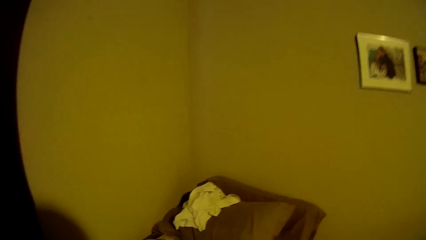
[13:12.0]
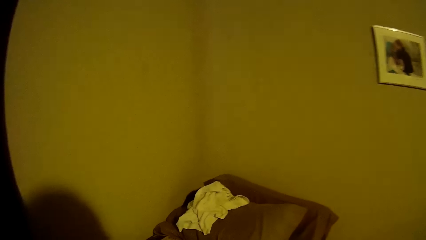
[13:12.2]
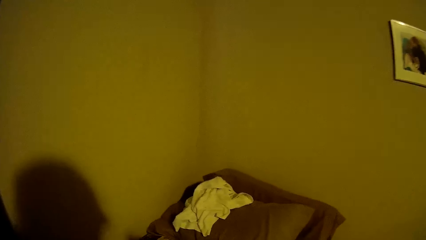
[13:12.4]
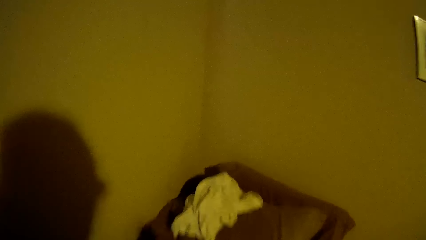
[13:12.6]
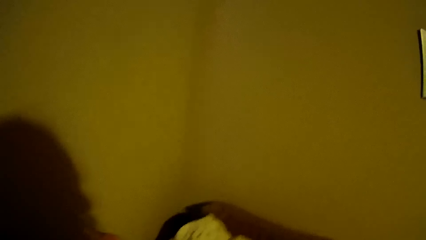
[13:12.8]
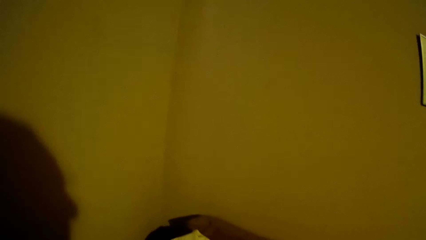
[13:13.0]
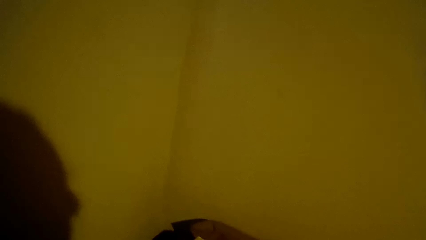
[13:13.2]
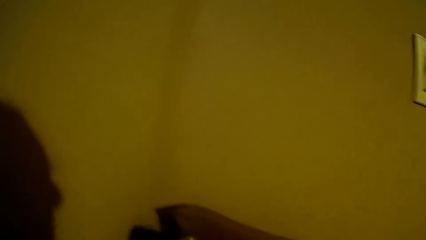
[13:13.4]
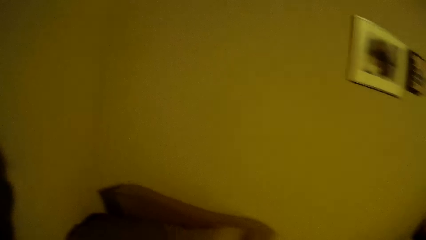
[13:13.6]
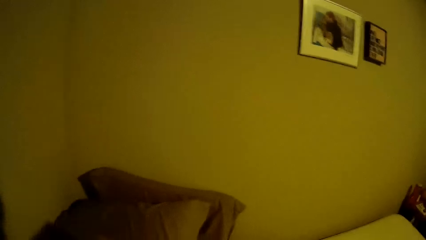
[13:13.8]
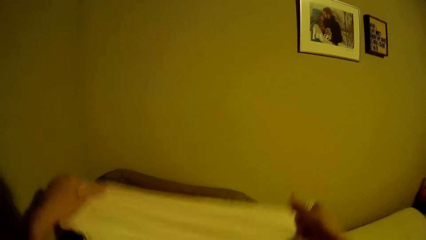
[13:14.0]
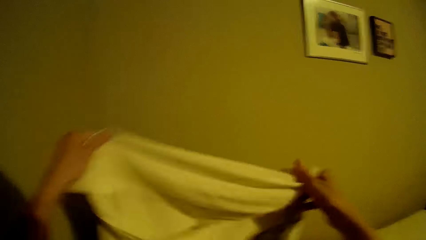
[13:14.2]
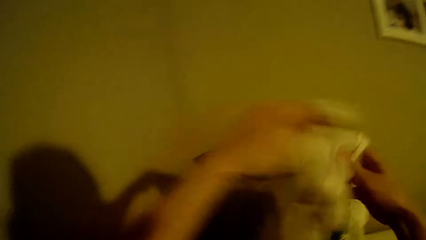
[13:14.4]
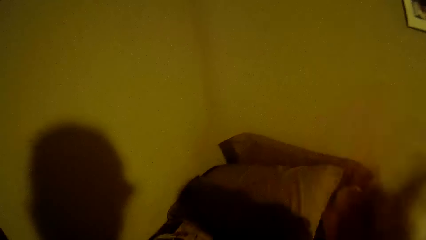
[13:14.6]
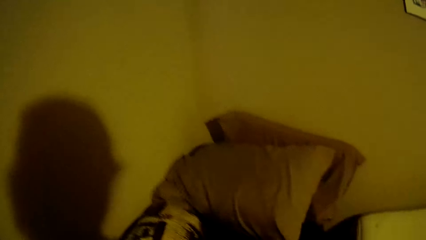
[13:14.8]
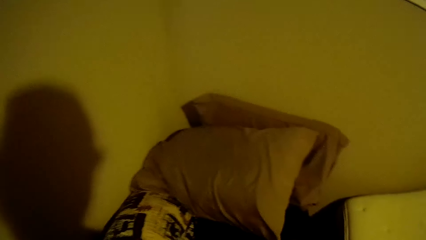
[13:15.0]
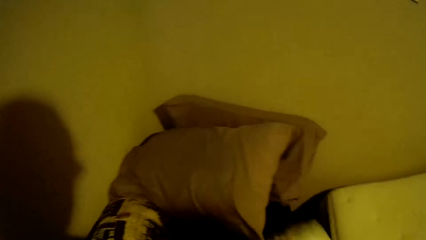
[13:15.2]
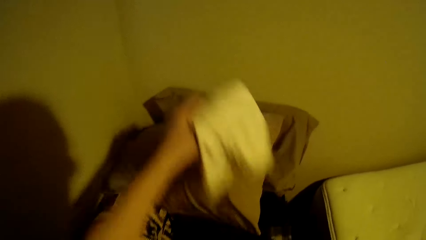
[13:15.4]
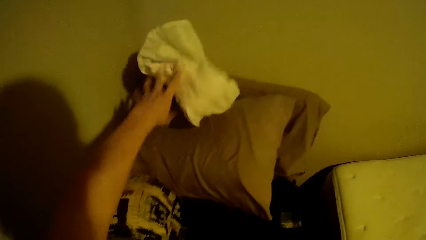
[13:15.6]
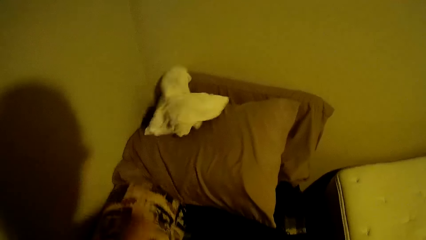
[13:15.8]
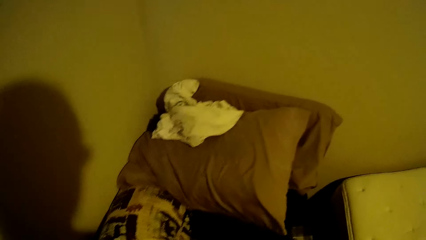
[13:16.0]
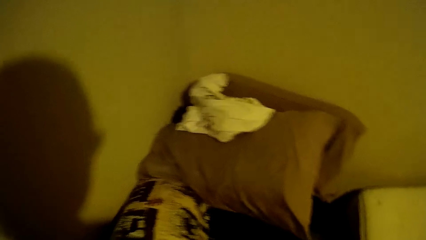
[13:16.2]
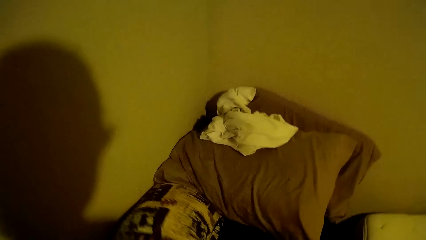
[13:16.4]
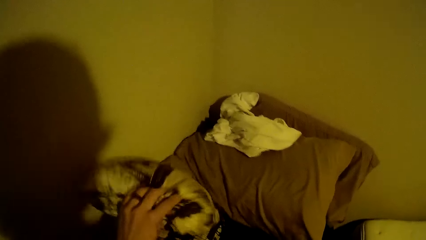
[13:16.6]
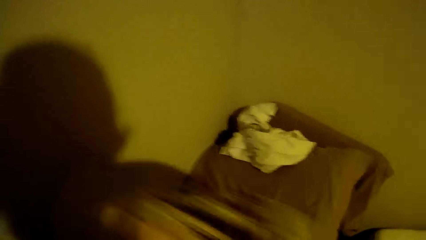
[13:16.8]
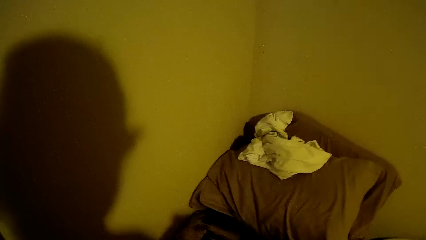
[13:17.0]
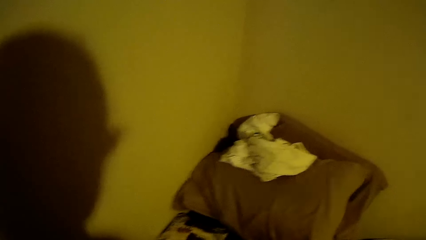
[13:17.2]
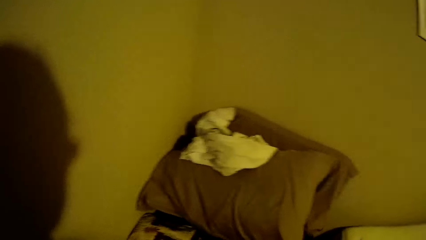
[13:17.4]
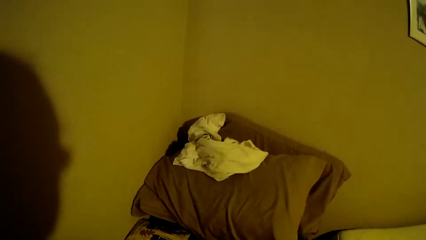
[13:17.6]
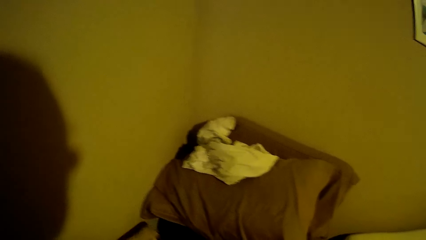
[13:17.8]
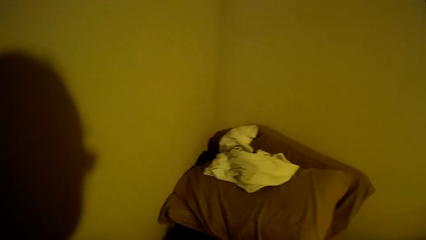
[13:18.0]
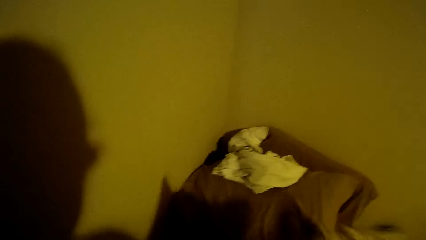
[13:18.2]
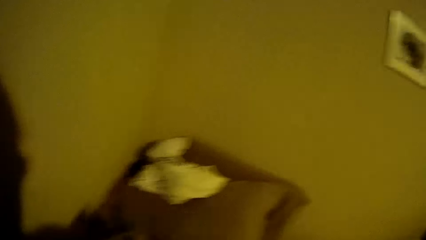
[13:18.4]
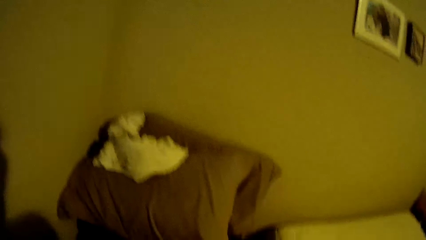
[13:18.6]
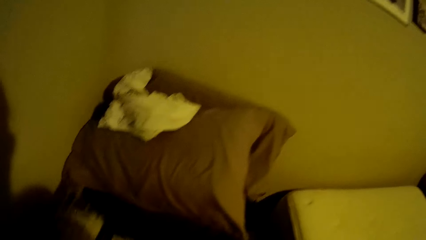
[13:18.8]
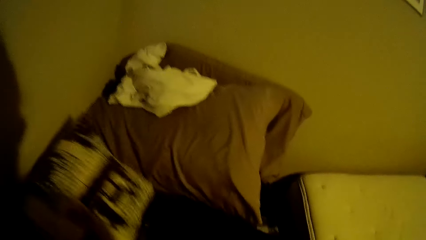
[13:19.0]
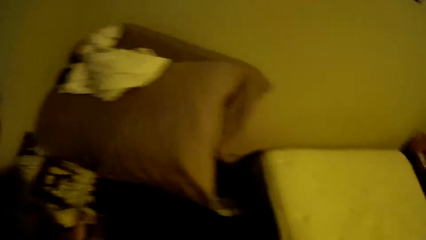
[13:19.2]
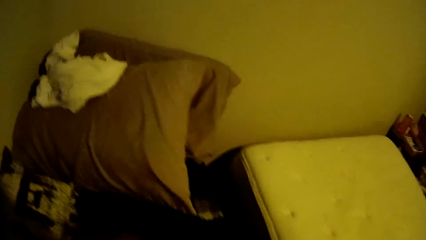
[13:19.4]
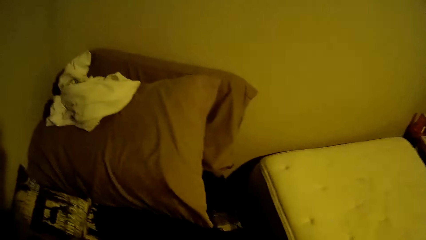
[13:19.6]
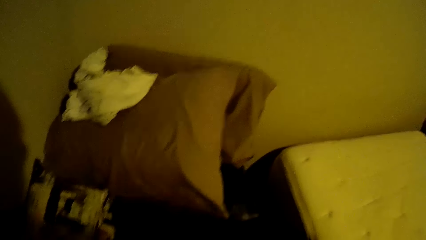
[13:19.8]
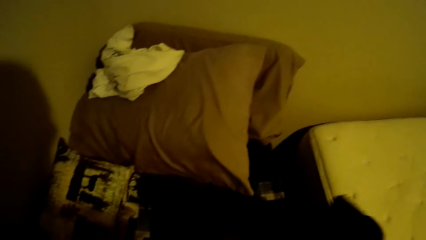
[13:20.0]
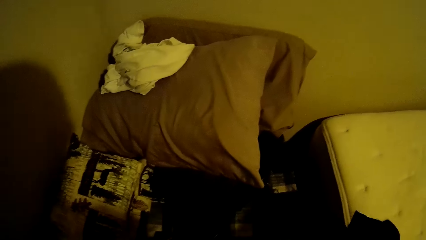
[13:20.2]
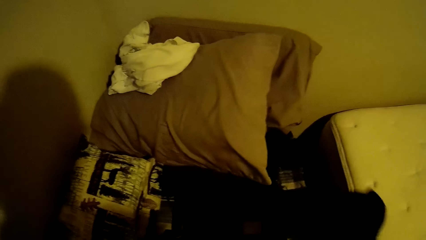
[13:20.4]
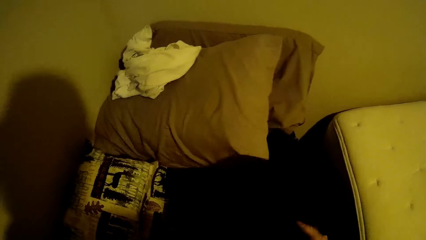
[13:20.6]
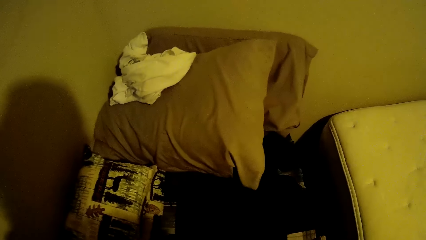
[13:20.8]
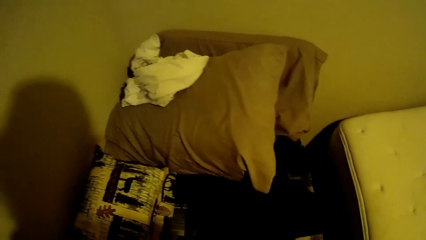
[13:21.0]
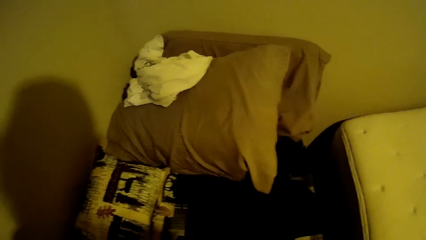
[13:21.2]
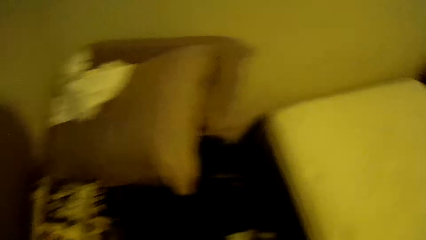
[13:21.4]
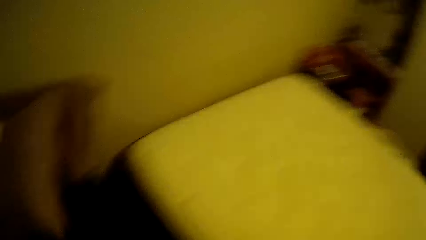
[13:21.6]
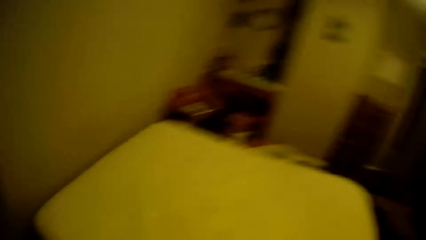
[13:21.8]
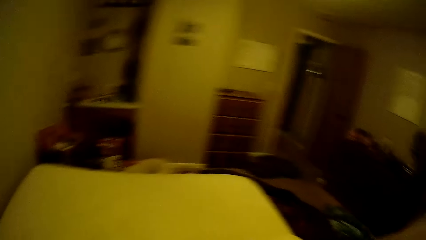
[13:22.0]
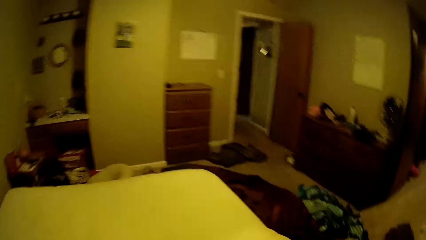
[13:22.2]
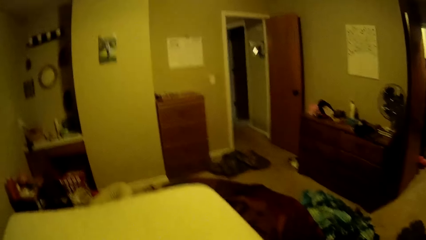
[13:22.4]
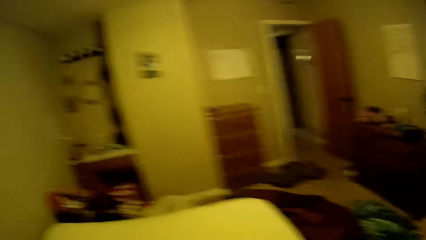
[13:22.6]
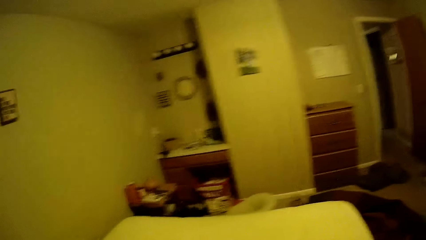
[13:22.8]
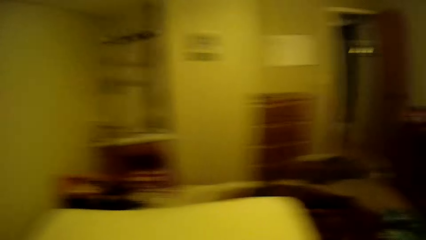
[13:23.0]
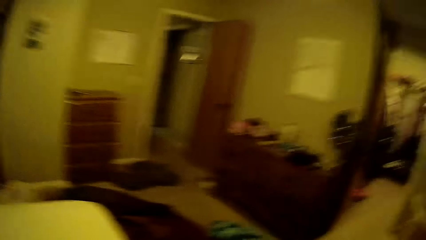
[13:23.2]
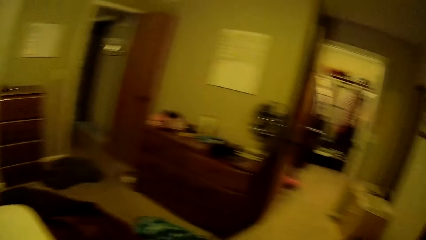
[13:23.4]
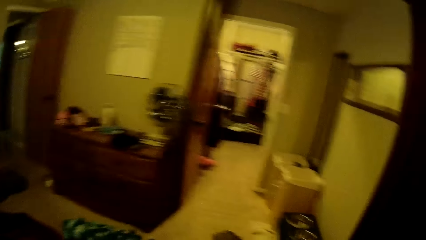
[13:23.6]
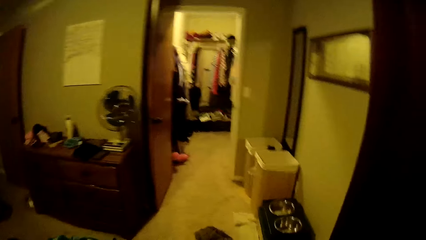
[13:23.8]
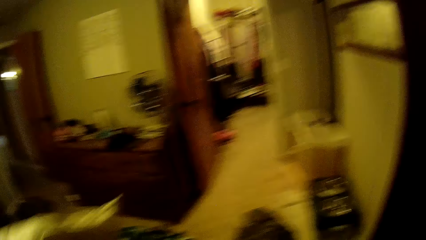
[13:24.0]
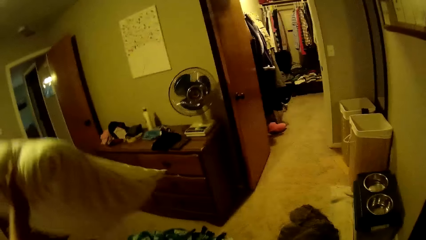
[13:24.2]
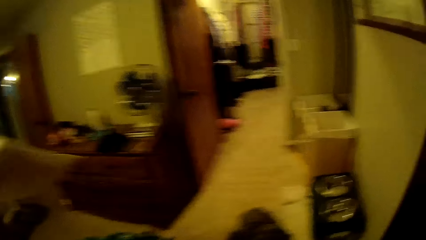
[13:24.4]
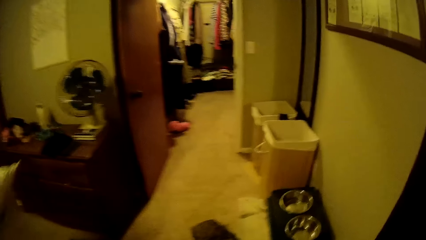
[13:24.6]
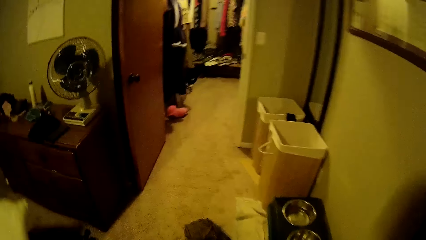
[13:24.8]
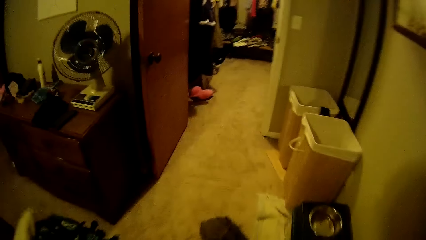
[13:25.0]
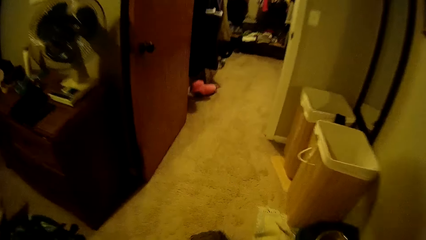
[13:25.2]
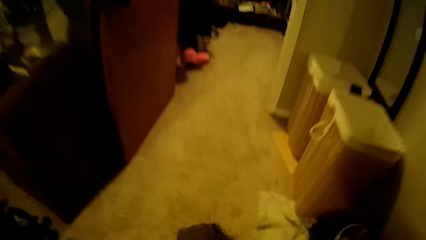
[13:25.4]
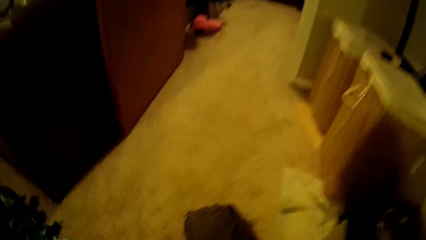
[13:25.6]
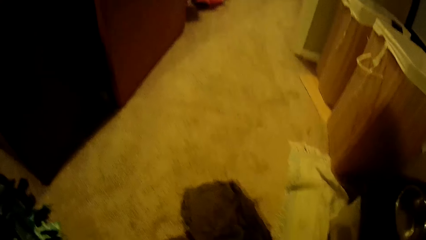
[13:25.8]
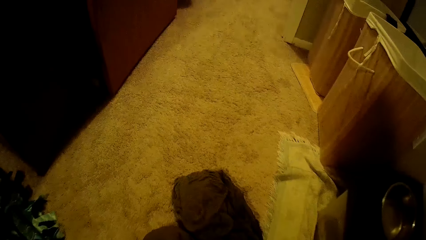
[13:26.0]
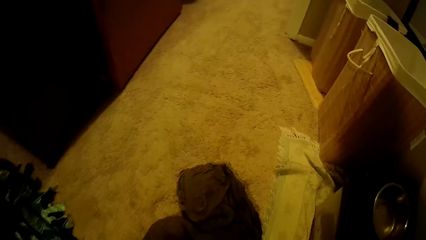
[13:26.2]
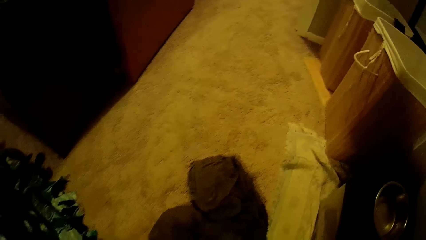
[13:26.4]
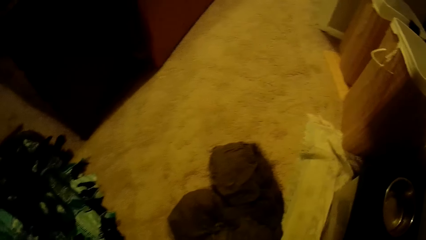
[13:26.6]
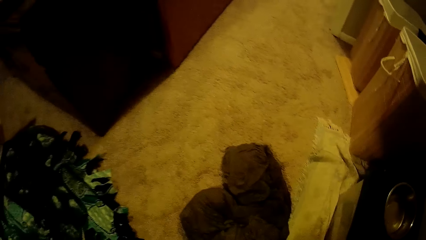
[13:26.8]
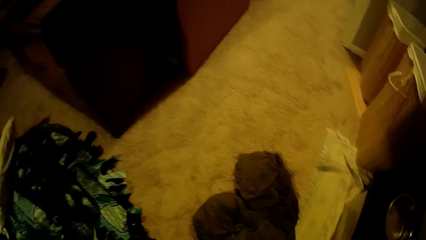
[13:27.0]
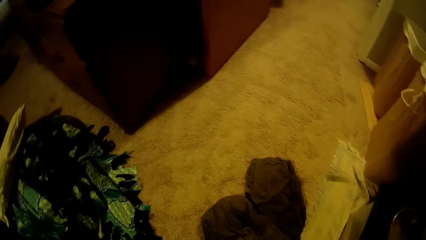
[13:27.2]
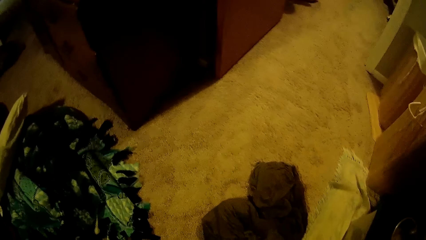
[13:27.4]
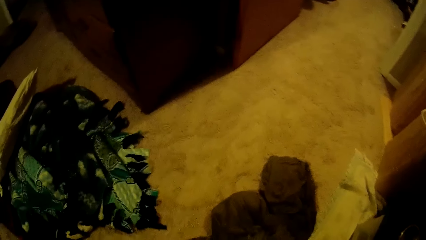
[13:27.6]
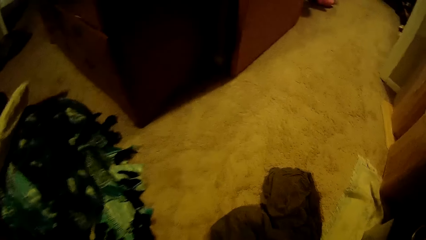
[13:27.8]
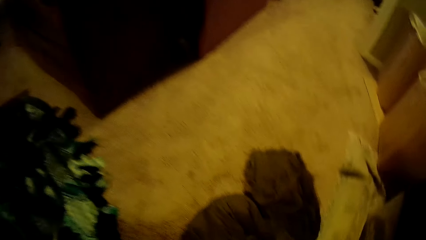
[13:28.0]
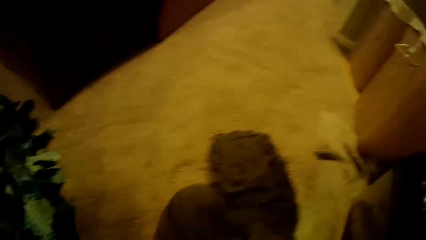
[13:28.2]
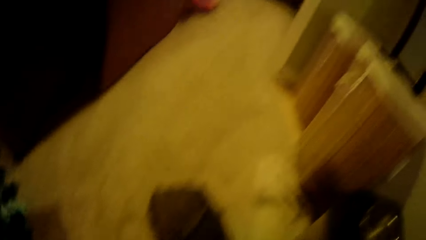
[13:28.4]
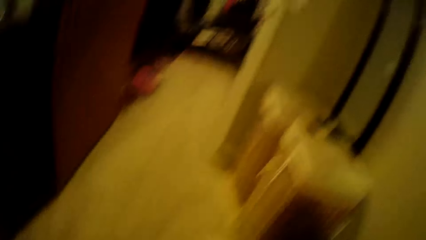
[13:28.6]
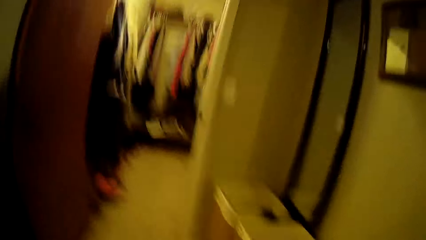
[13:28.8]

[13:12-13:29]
The camera wearer picks a cloth from the night stand. She holds the pillow case in her hands. She drops the pillow case on the pillow close to the wall on the night stand. She picks up a pillow beside the first pillow from the night stand with her left hand. She picks the pillow from the night stand again. She drops the pillow beside the pillow close to the wall on the night stand. She picks the cloth from the night stand. She turns towards the bed. She looks around. She holds the pillow. She drops the pillow on the floor with her left hand.
